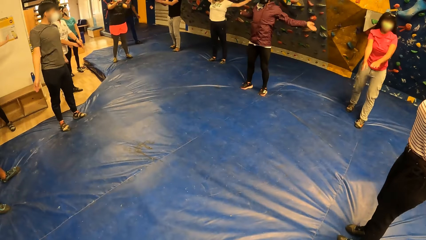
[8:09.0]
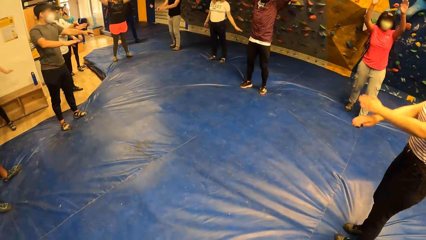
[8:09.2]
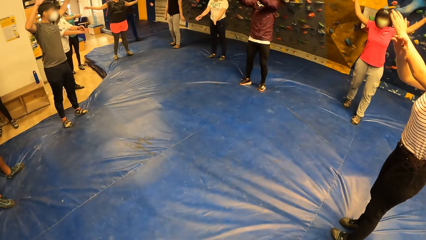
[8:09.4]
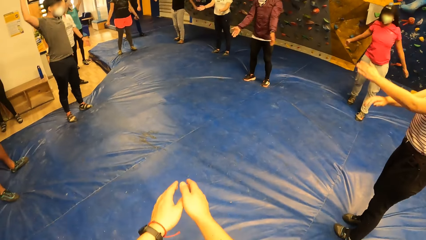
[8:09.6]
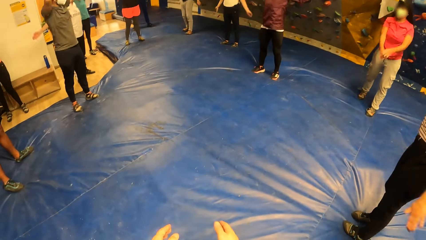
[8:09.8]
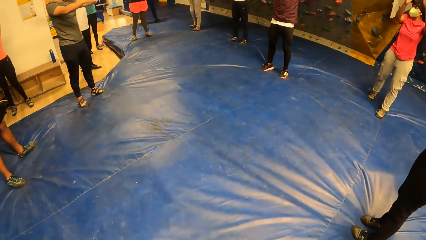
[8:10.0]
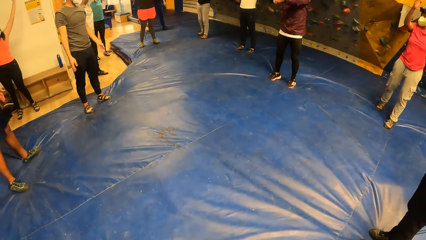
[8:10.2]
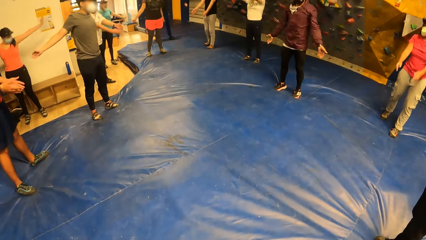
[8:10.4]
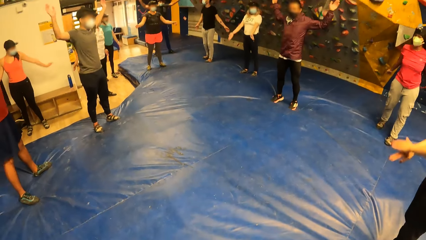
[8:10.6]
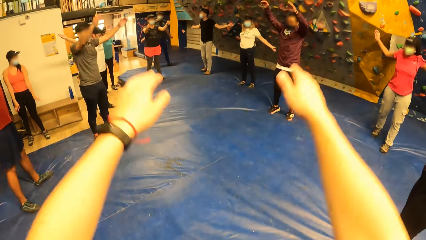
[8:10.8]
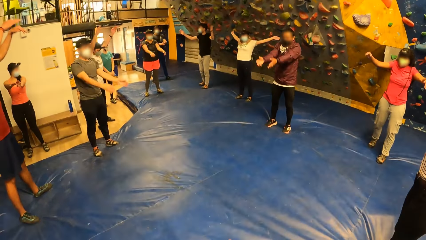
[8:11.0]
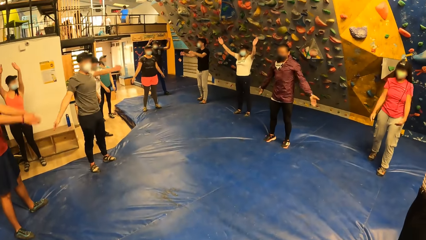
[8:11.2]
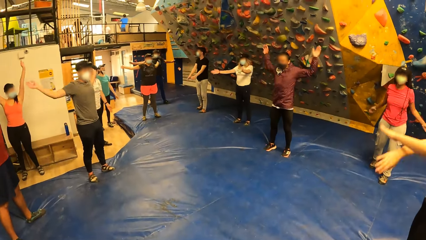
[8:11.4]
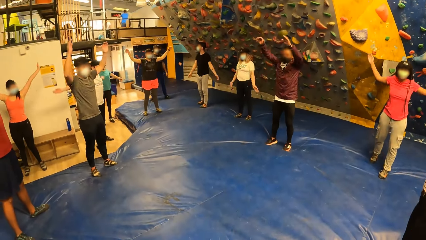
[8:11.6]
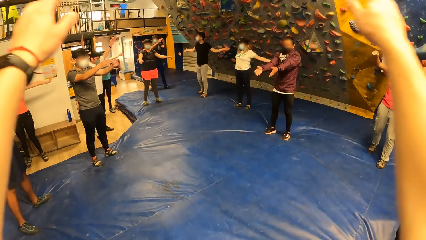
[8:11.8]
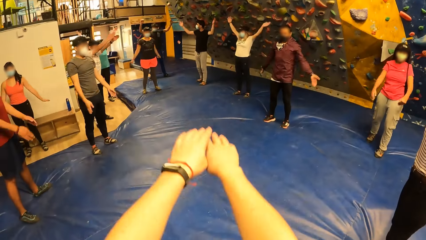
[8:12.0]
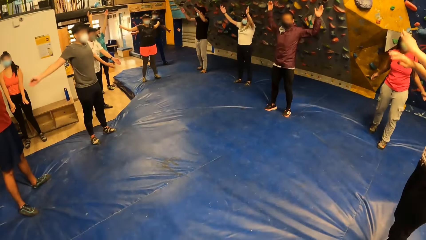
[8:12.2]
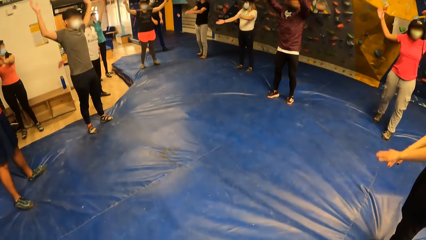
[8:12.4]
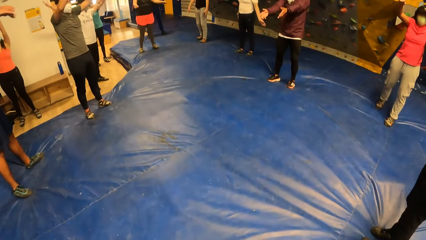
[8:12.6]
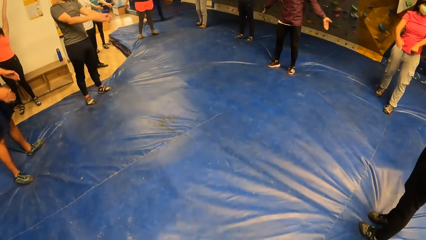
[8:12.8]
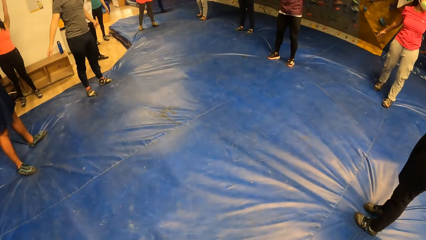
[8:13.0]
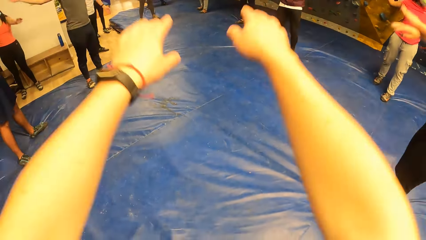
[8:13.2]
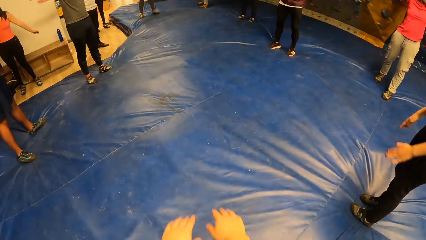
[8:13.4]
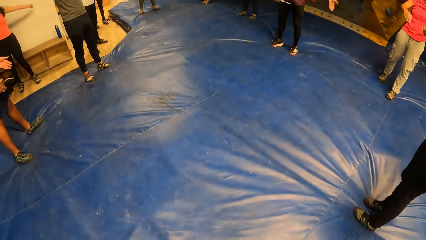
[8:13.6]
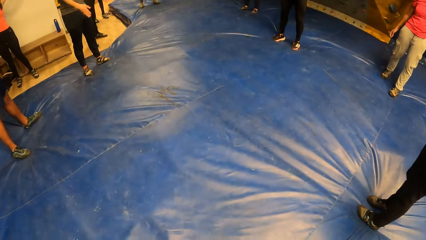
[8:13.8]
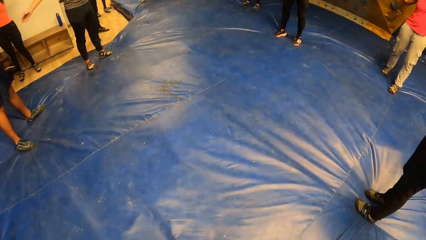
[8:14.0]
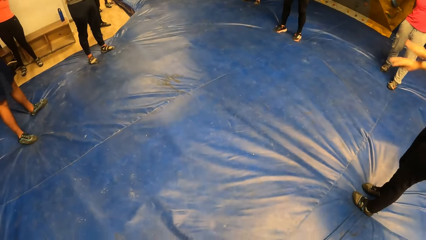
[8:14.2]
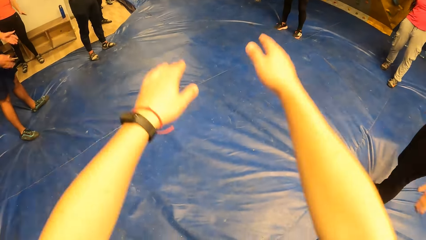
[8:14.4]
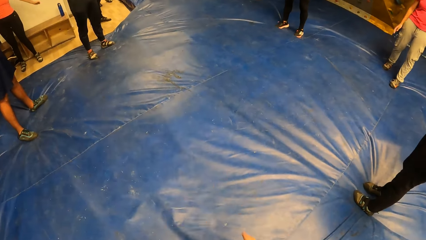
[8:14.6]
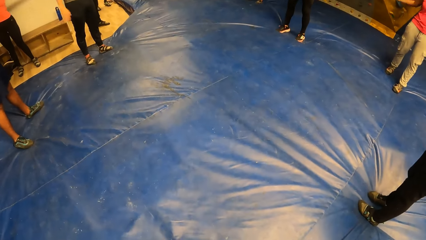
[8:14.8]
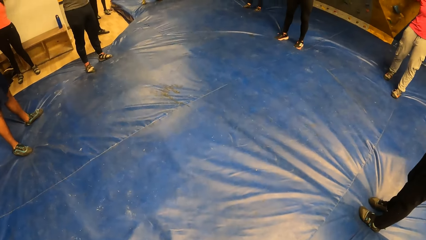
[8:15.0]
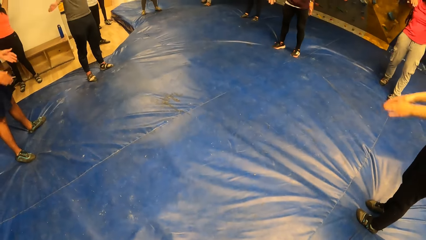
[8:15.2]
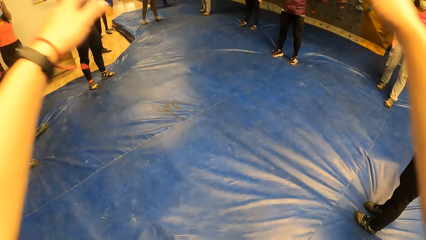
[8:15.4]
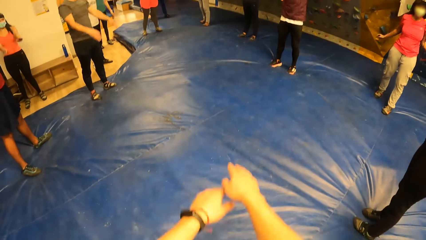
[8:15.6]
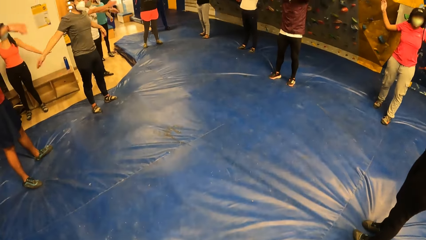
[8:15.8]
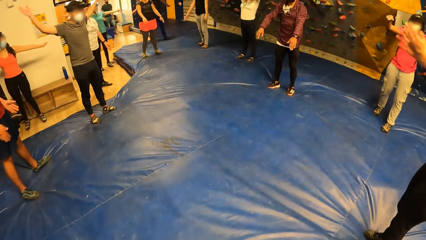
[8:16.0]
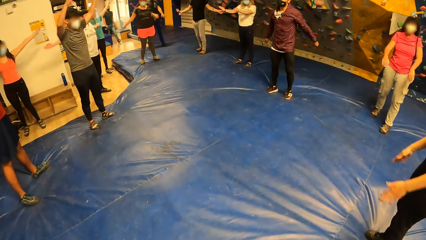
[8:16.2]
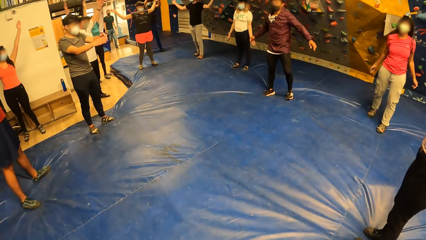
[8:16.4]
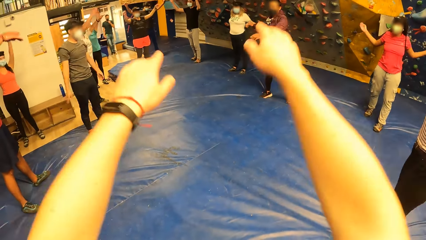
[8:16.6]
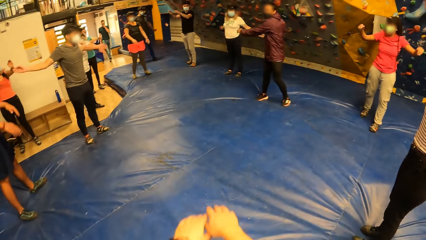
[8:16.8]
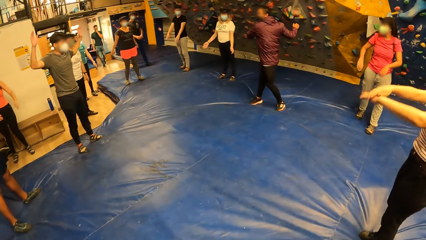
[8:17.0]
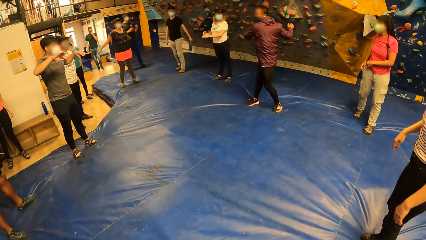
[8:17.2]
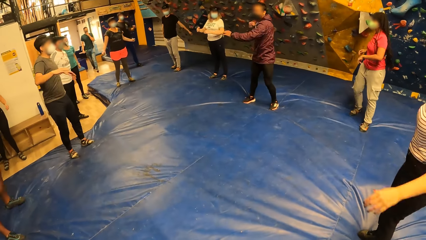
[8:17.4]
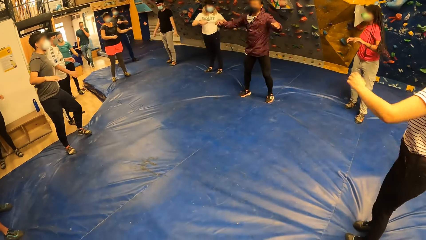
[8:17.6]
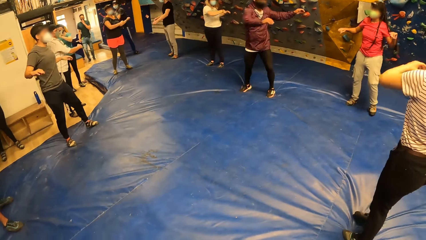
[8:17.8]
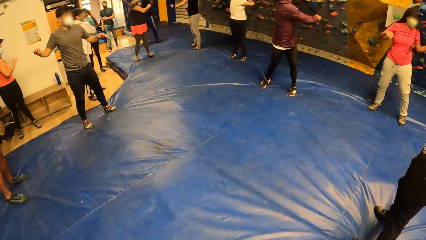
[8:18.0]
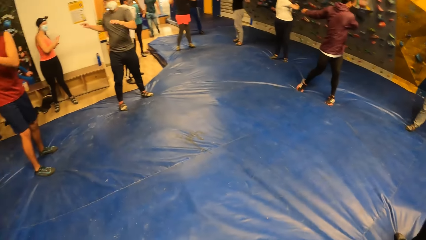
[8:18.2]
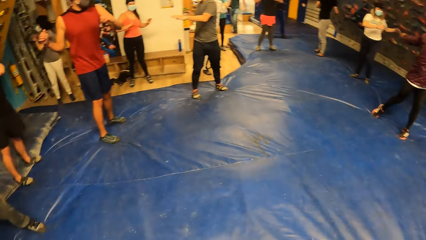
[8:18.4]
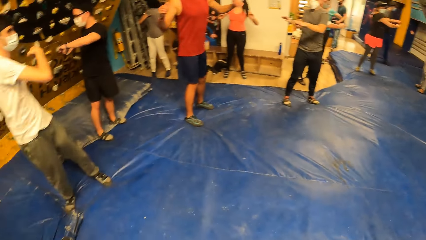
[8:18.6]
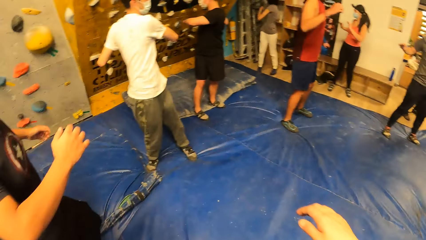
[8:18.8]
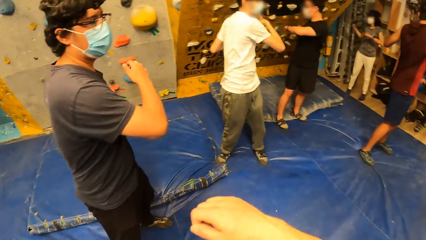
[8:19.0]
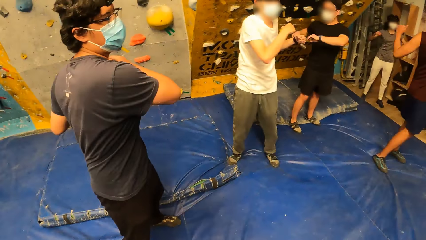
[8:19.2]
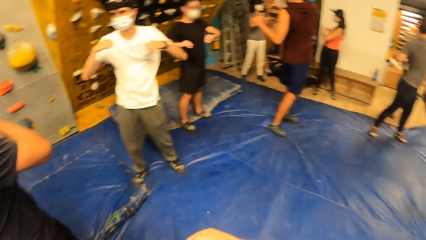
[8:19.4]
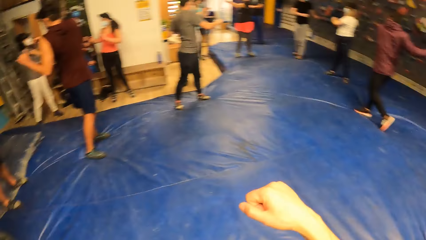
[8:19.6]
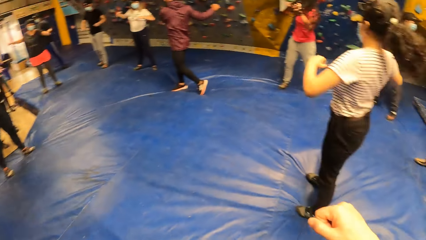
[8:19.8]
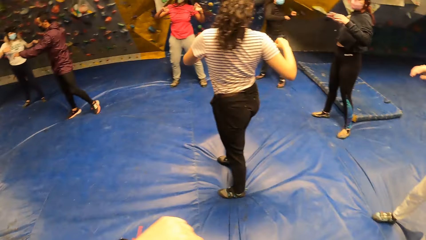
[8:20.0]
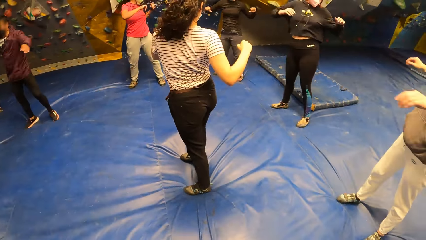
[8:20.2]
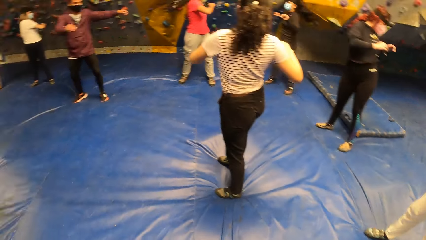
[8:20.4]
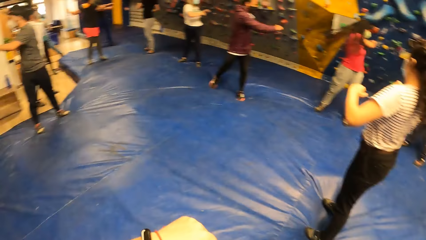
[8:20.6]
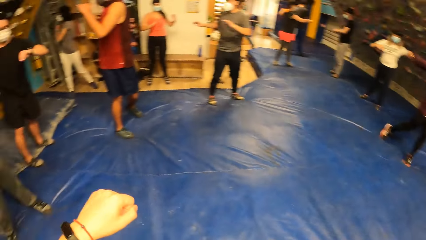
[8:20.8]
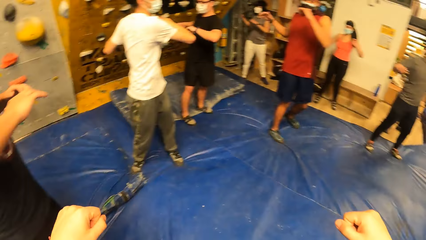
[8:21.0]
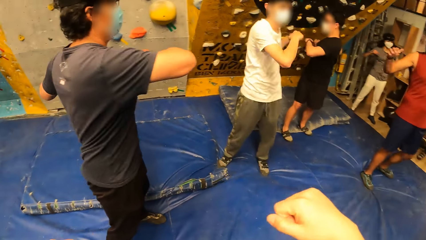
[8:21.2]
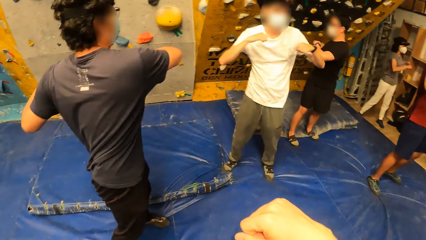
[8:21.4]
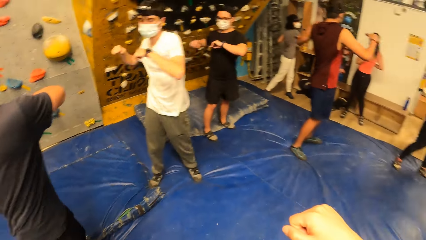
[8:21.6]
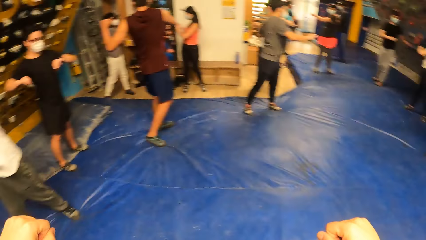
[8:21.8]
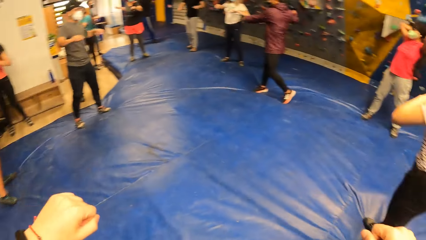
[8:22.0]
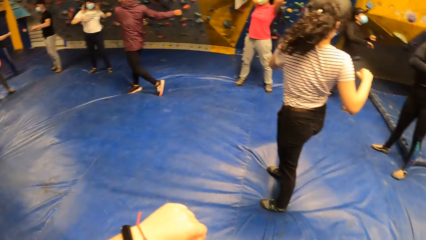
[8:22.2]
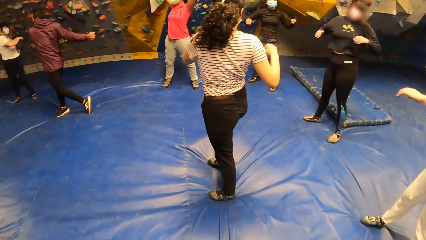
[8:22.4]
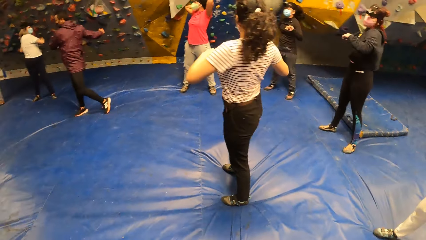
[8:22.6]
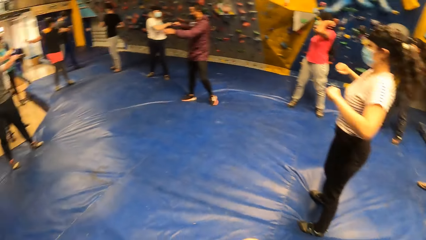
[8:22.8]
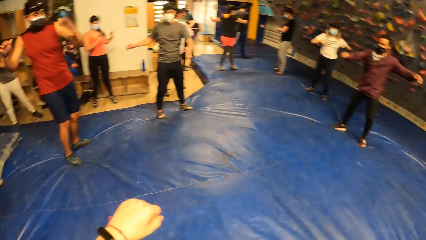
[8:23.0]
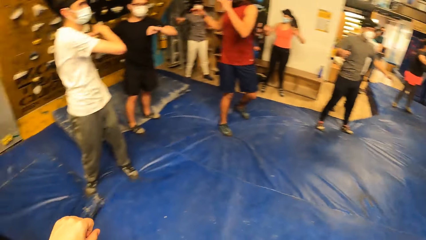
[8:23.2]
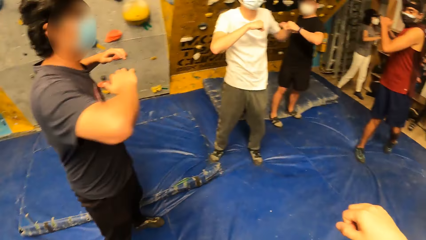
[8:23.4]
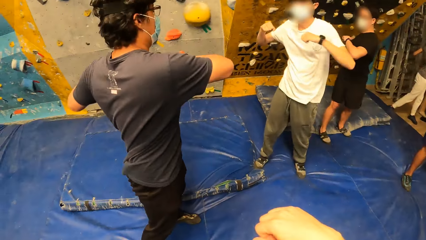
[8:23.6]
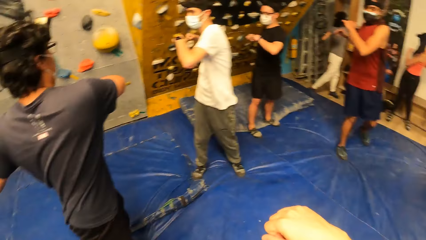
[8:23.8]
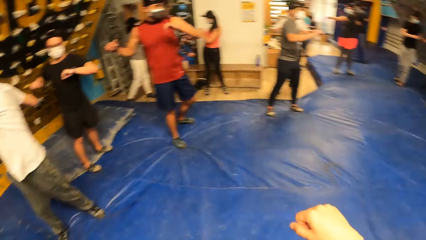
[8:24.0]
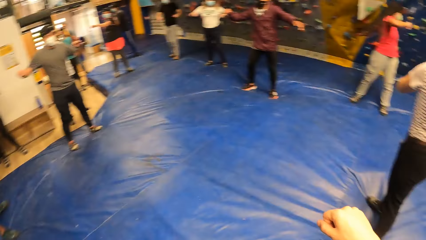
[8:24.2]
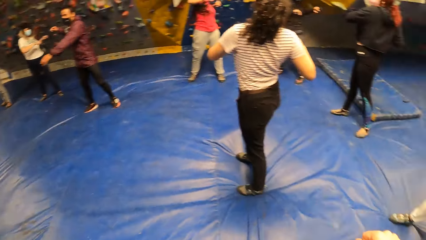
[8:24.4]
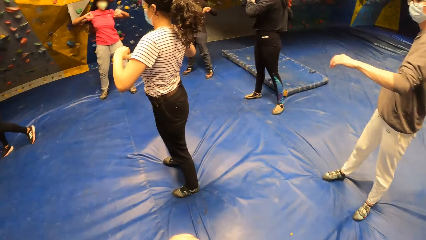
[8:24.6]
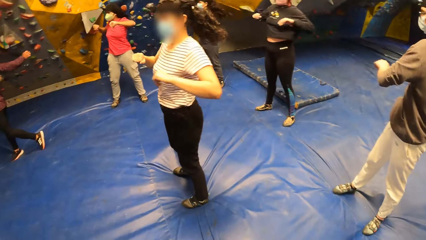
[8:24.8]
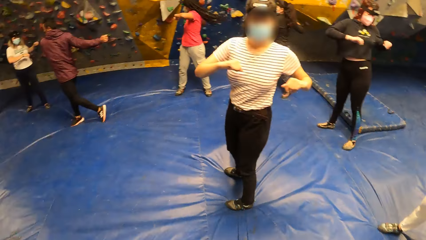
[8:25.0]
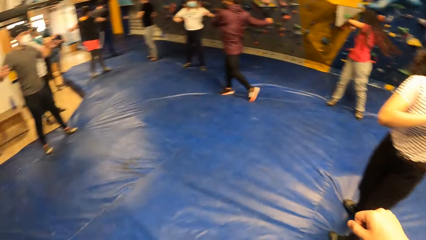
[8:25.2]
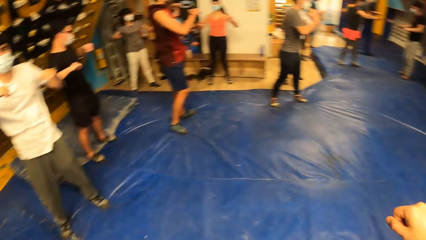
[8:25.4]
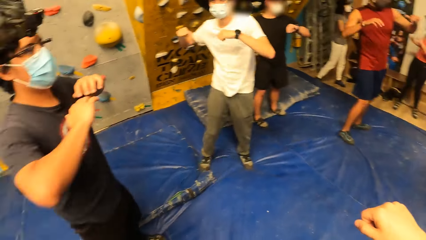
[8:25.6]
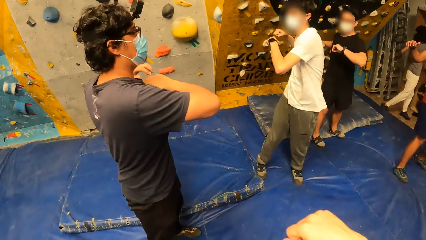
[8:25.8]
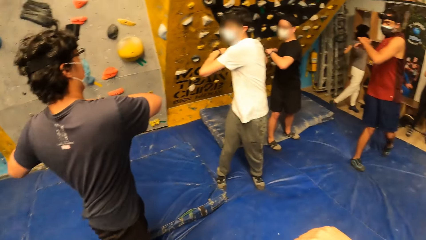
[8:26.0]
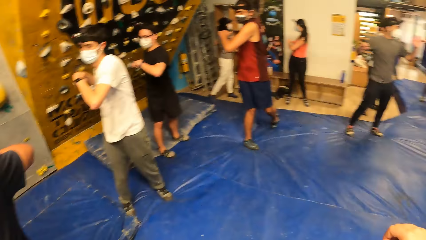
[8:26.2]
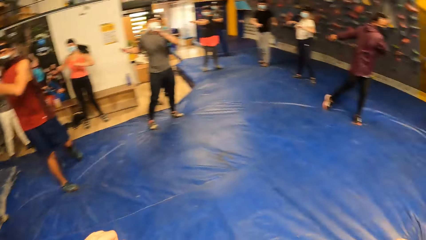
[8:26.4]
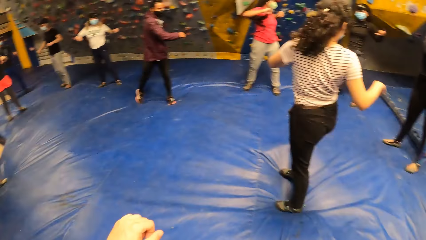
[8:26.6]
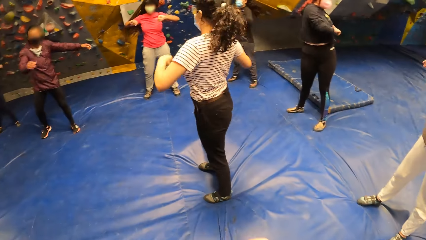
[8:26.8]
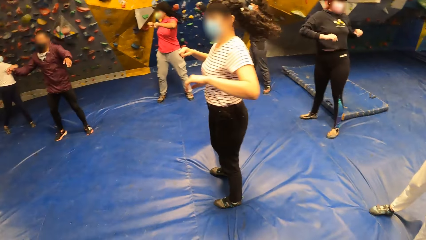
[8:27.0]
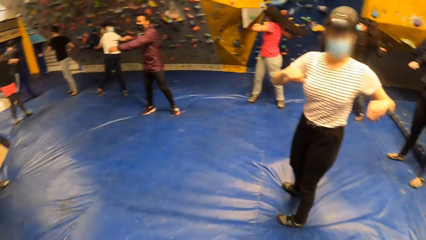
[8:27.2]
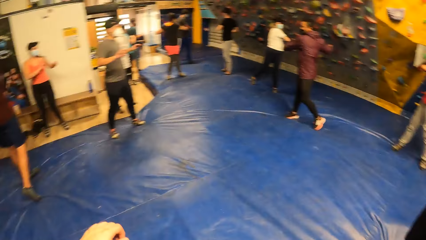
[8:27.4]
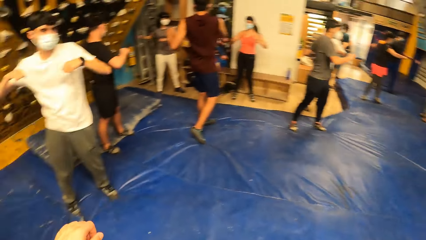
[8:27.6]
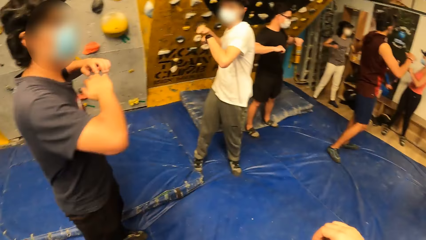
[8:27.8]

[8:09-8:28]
The camera wearer rotates the hand forward. They rotate the body.
